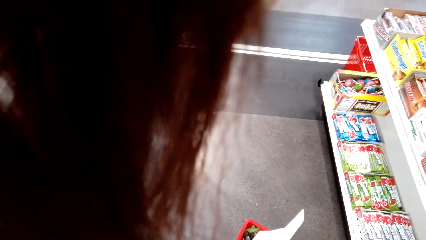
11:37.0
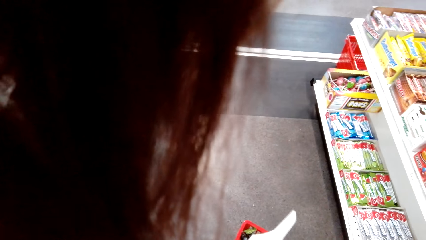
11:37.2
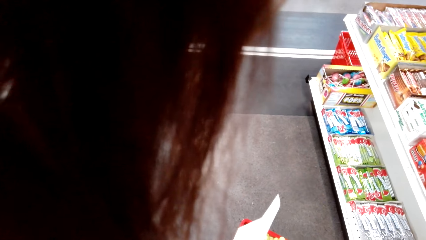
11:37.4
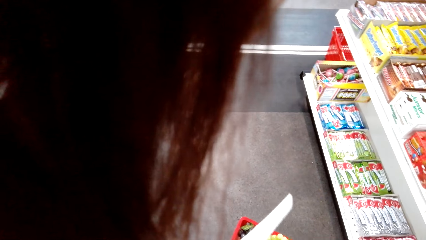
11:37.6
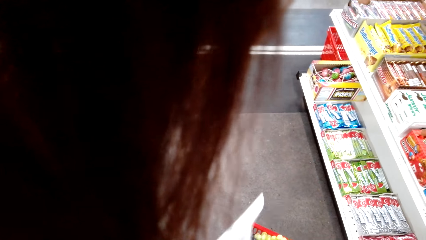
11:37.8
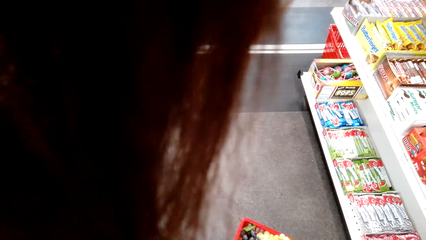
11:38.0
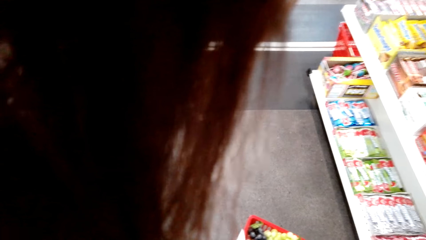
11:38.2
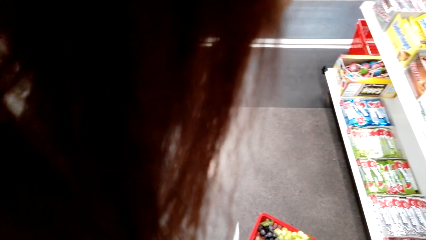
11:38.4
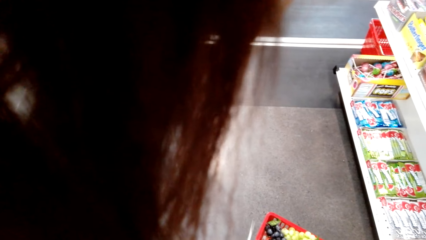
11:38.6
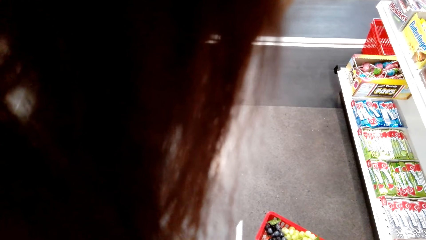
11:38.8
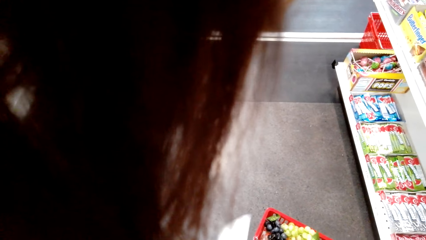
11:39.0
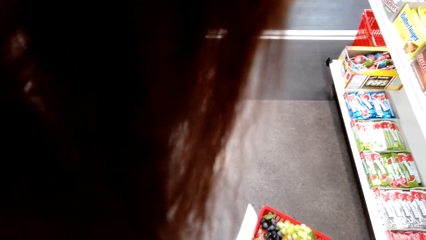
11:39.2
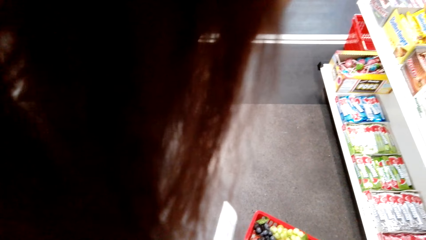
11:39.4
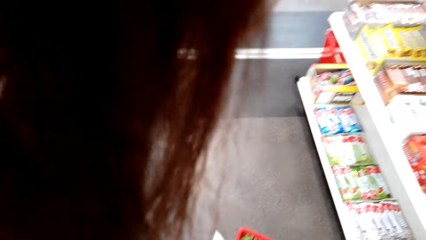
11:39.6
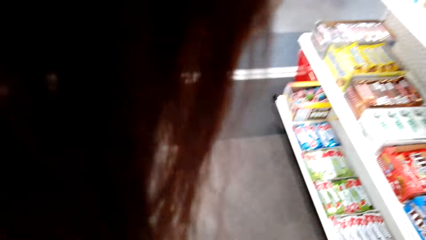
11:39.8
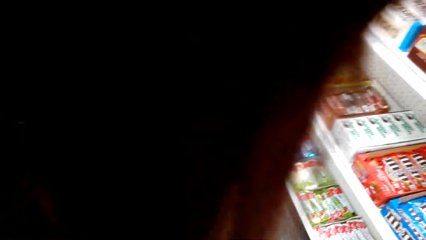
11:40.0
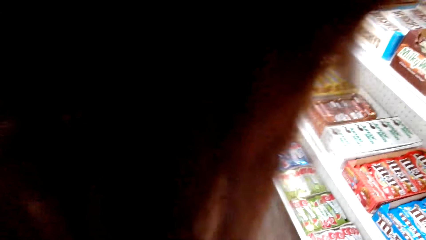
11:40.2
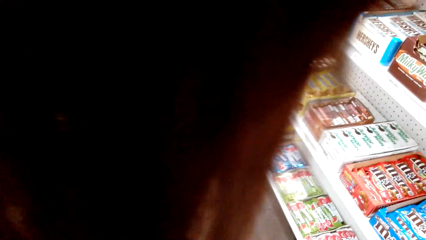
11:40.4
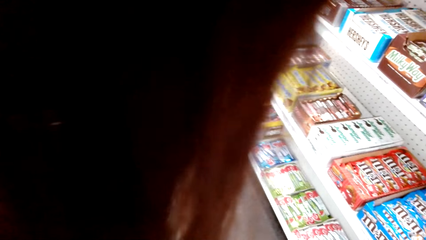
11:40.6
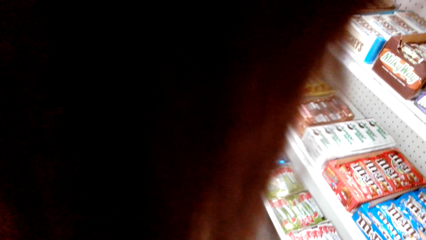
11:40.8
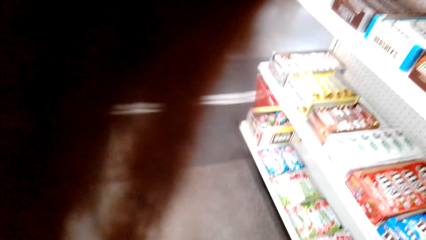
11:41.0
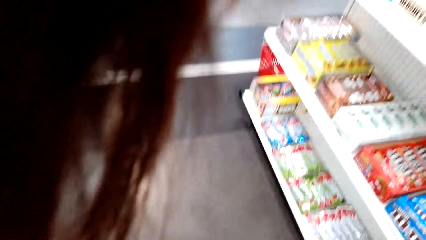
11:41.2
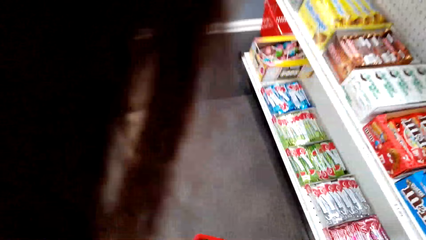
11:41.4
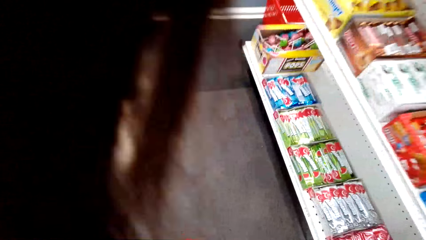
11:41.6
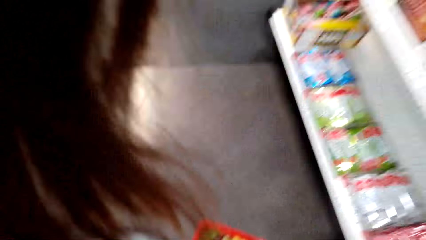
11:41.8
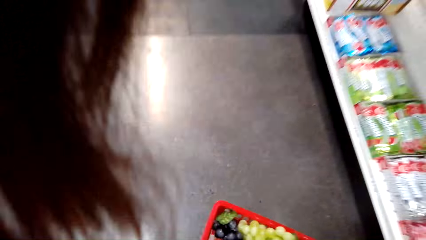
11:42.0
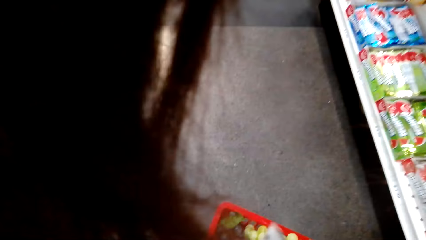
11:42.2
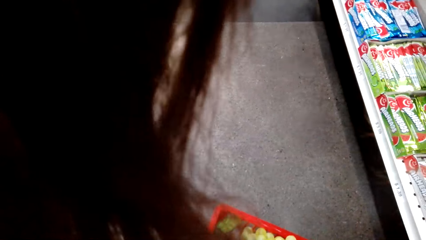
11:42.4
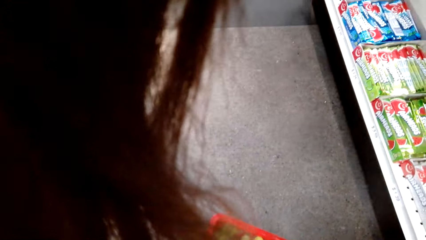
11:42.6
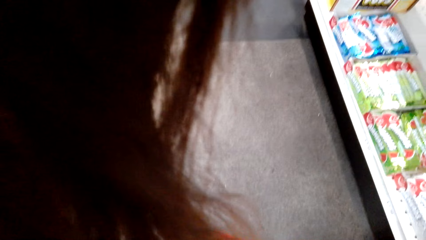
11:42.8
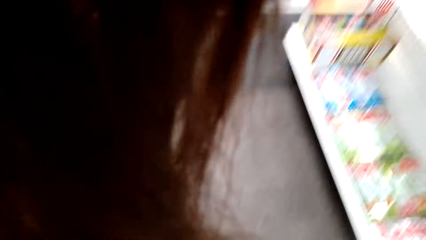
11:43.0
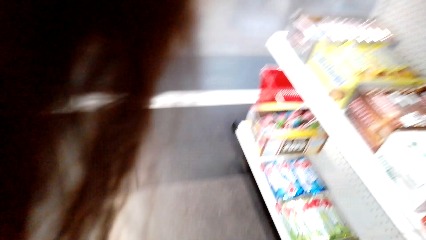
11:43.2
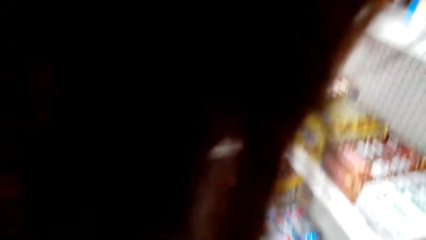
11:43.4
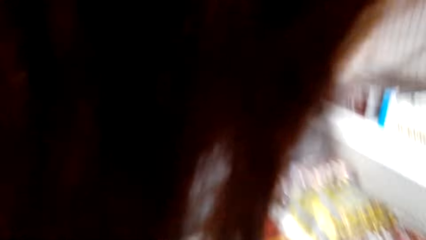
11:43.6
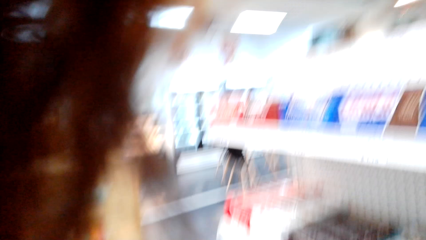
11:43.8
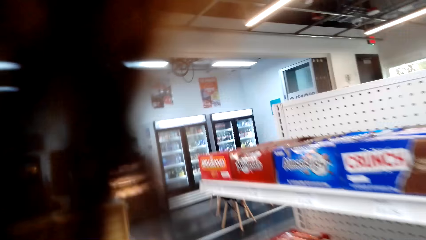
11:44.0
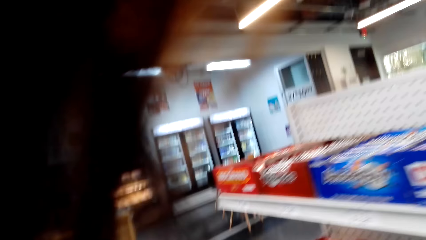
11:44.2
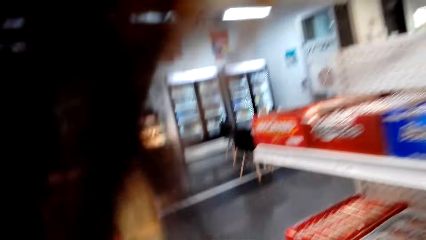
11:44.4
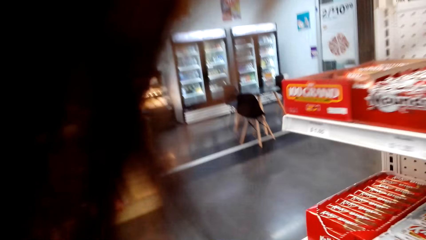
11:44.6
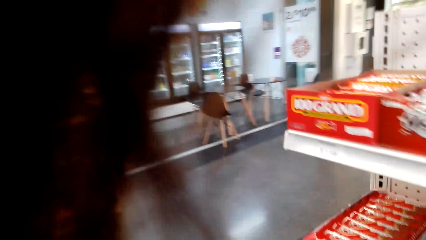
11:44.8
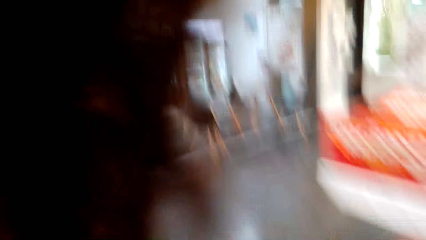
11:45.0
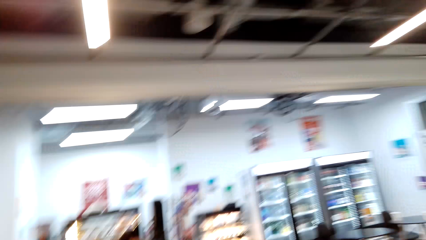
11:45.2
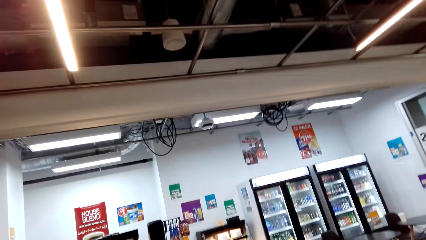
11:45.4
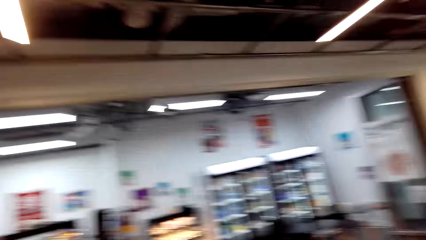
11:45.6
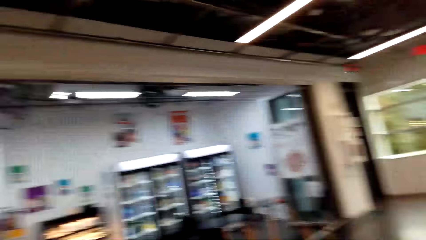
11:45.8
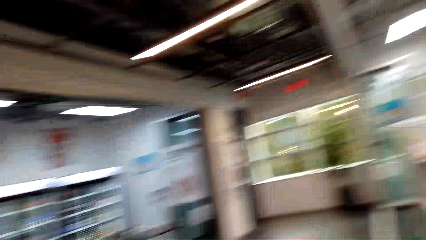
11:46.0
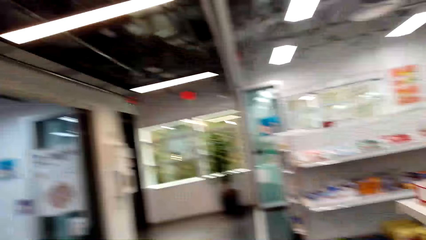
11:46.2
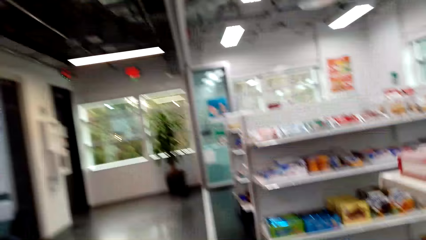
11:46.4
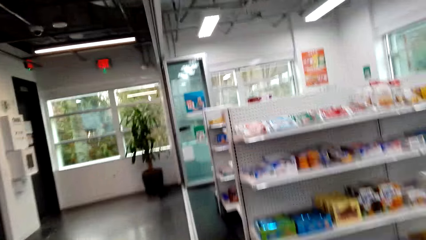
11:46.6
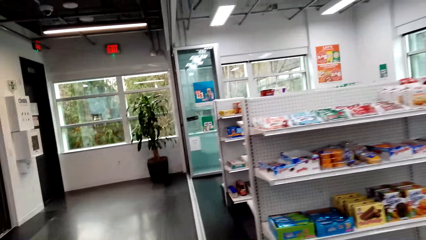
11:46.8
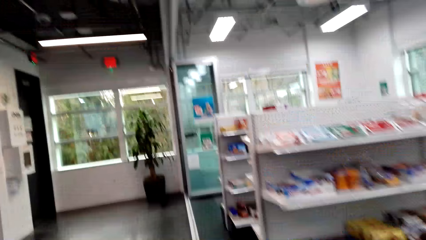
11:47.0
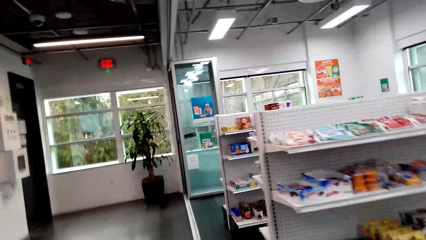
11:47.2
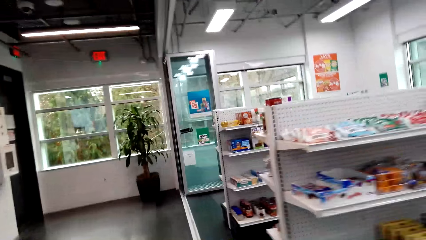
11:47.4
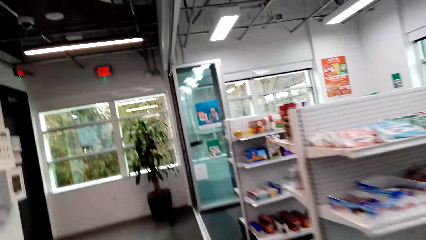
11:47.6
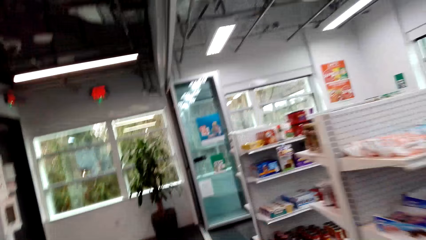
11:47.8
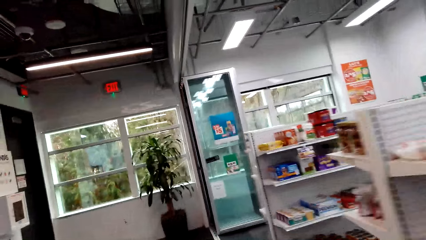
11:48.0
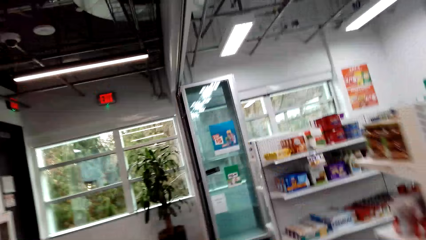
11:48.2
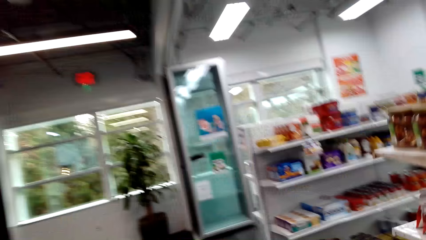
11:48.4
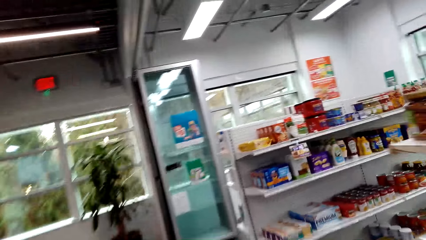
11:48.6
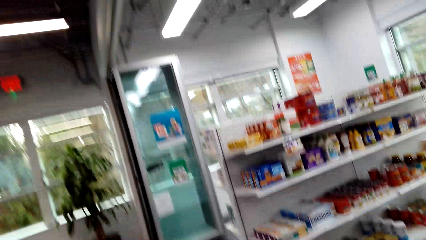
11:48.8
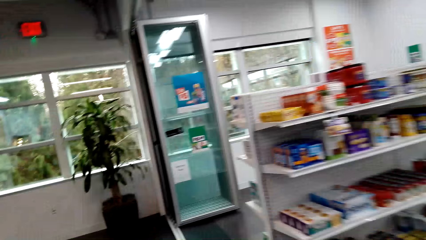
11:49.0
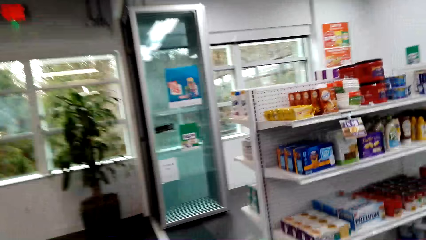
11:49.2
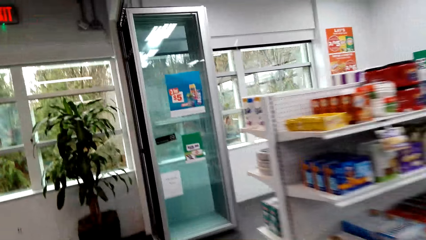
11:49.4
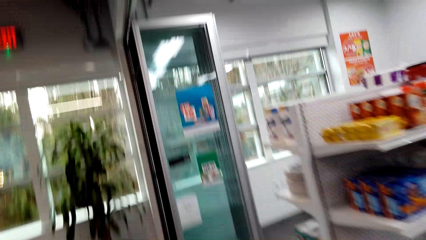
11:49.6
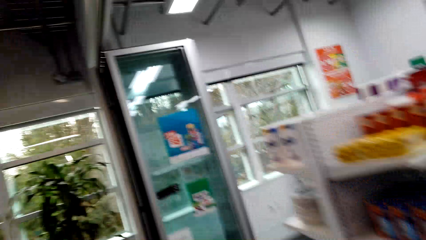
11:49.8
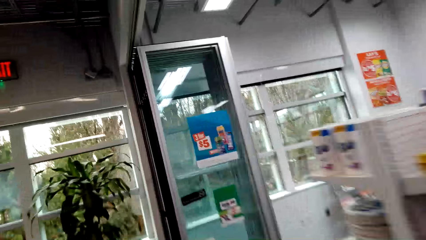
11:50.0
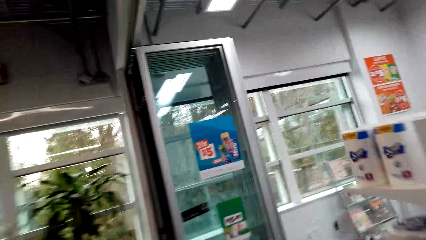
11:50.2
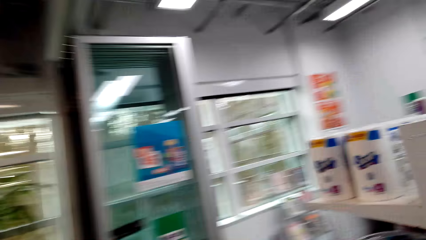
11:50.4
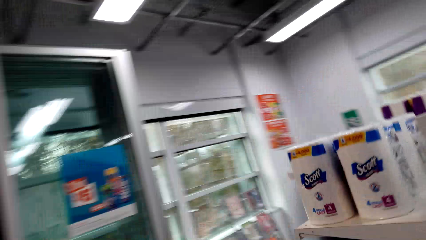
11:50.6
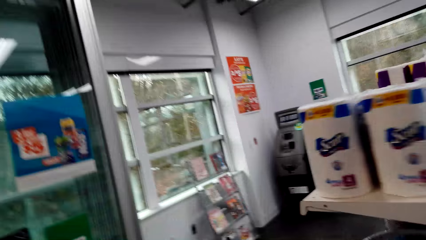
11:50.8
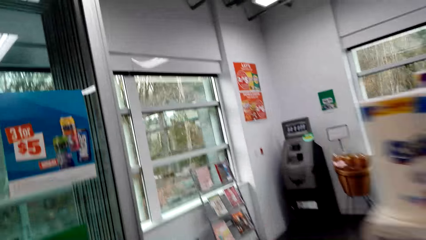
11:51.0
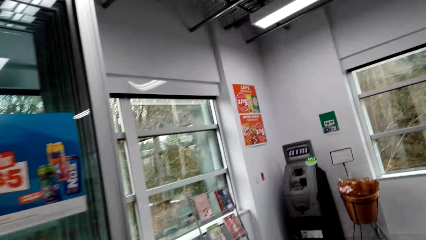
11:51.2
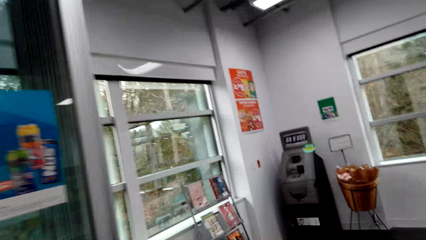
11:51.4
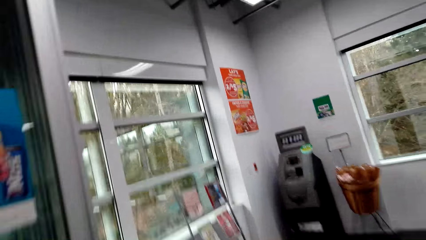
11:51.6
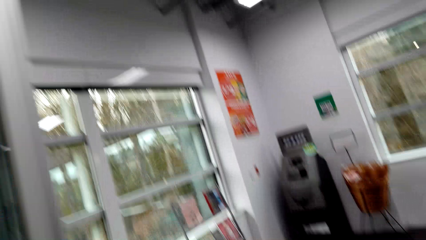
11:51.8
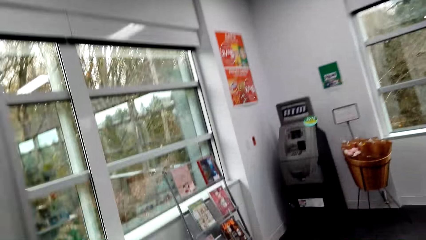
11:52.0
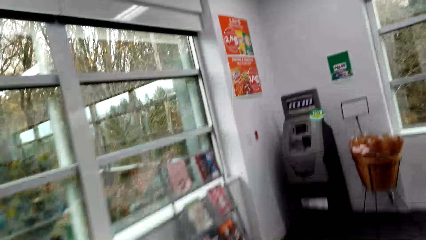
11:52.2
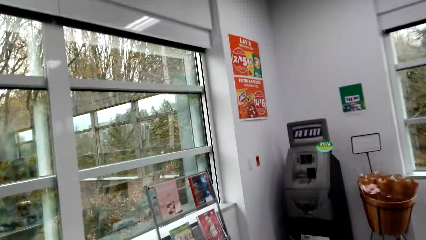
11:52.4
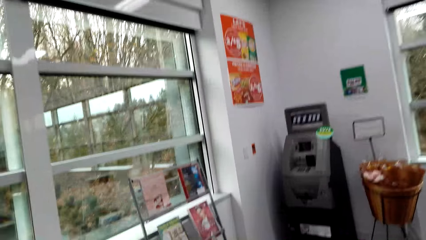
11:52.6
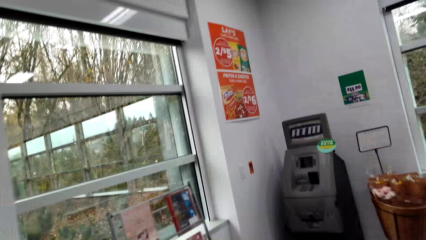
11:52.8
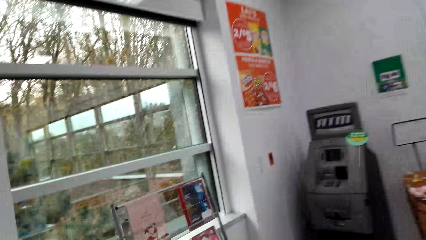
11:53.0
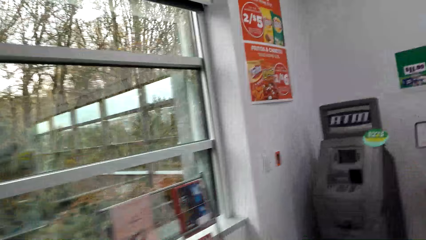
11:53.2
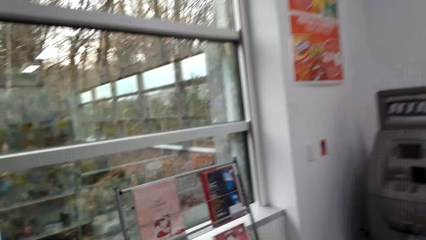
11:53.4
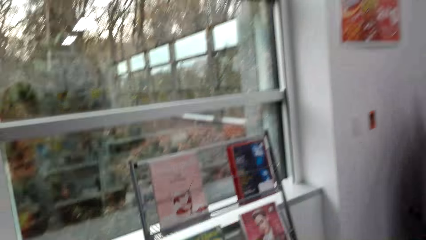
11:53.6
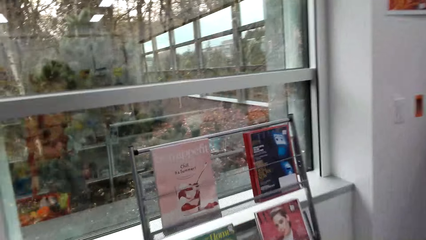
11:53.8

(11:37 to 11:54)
The camera wearer picks up the shopping basket. They walk around the store.
